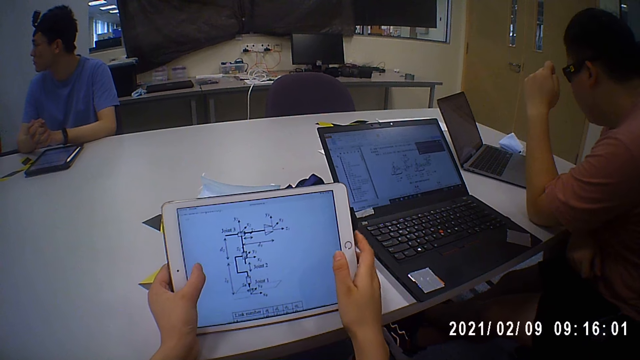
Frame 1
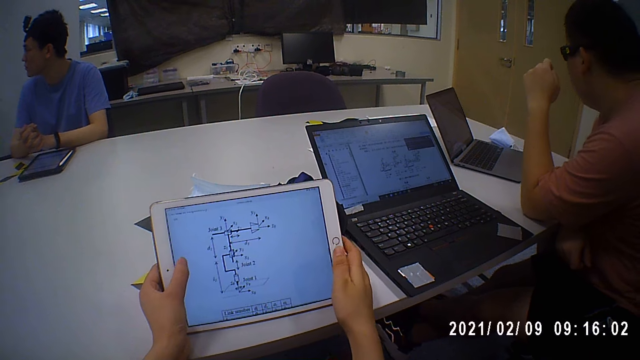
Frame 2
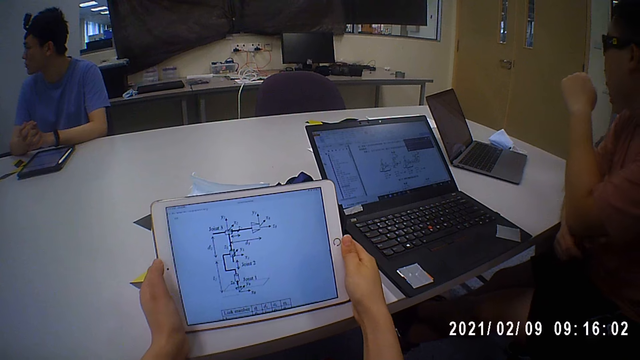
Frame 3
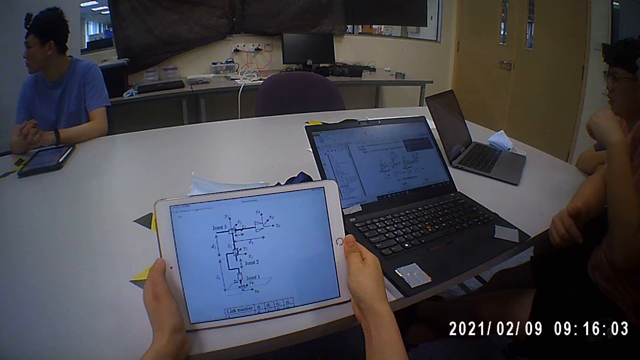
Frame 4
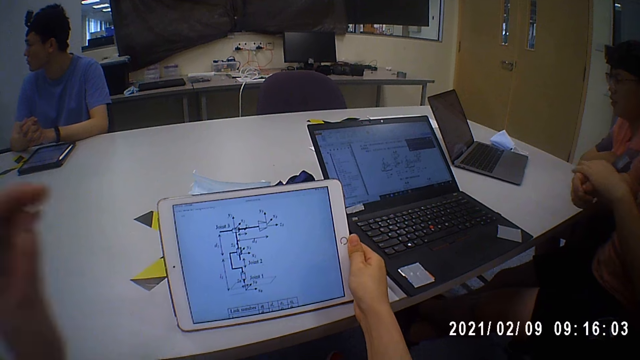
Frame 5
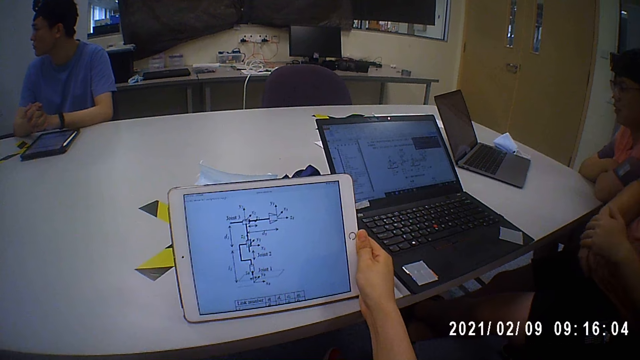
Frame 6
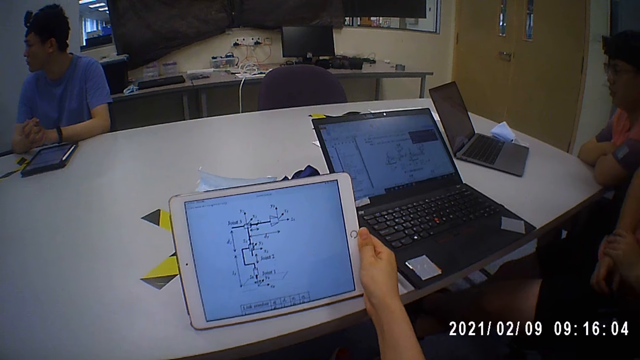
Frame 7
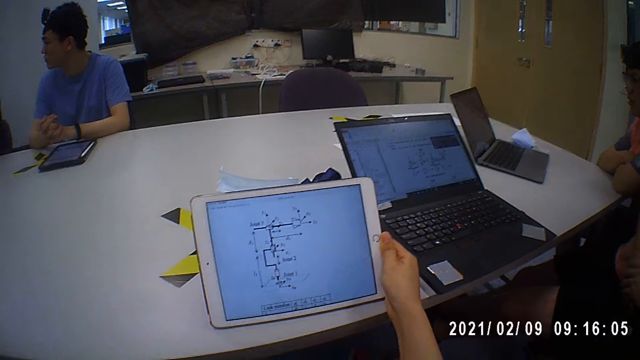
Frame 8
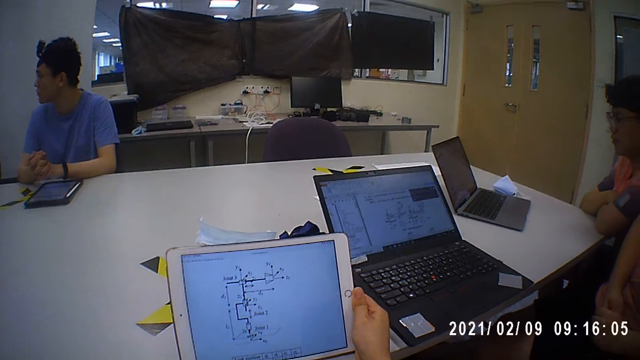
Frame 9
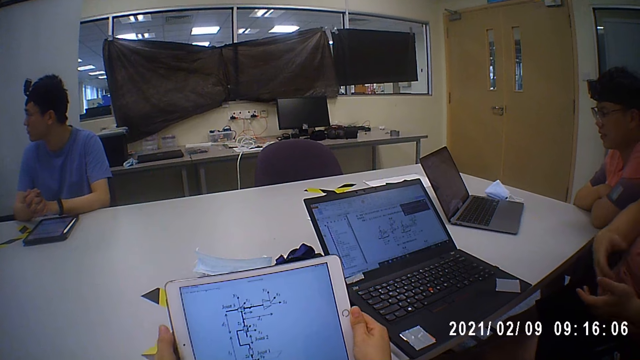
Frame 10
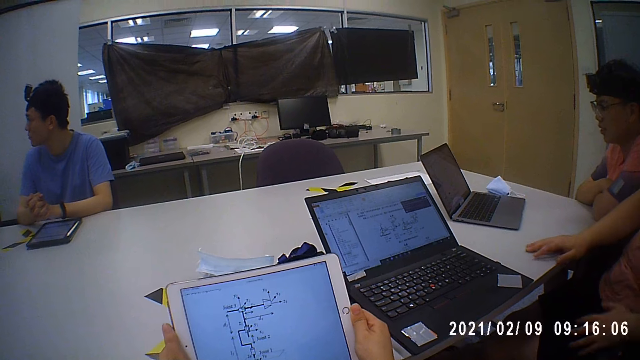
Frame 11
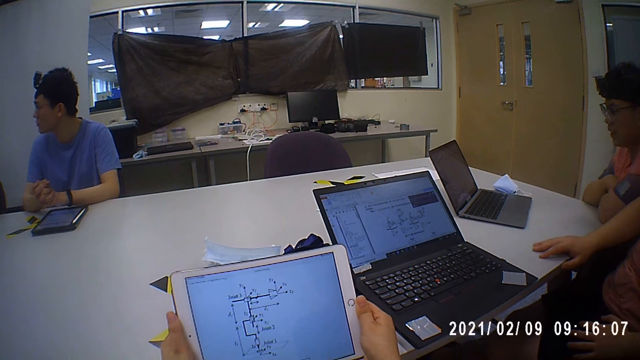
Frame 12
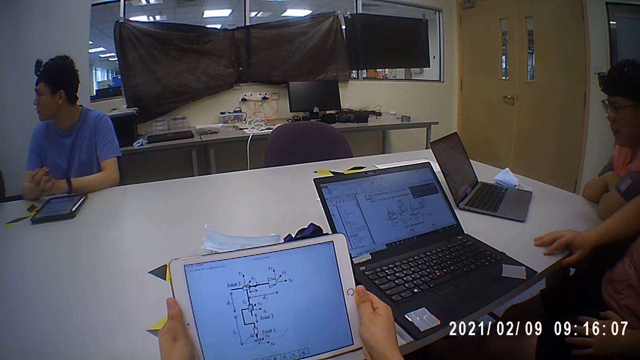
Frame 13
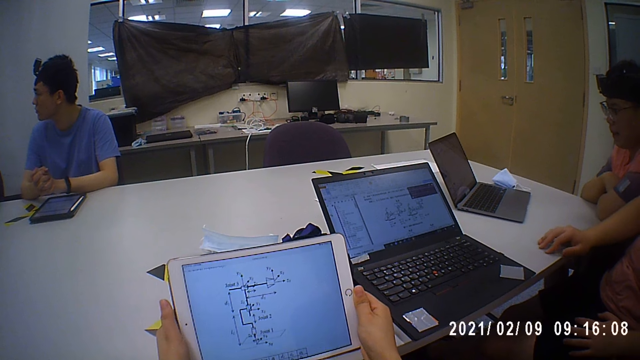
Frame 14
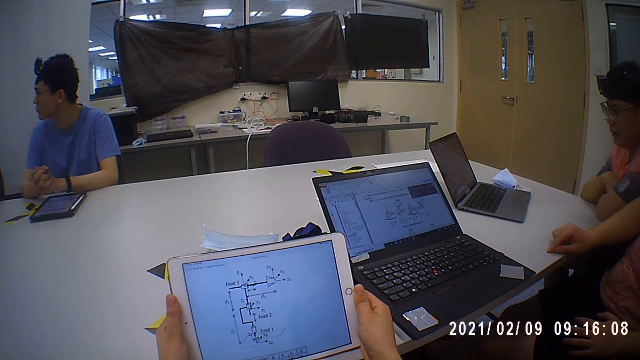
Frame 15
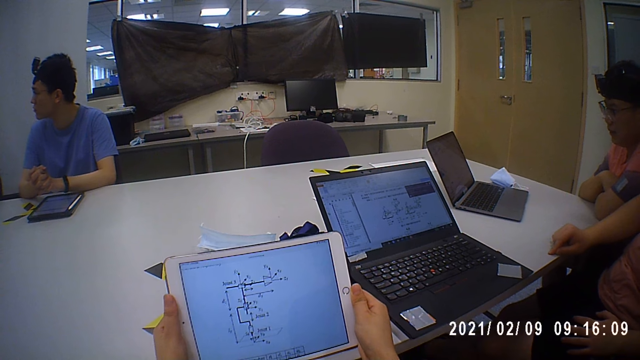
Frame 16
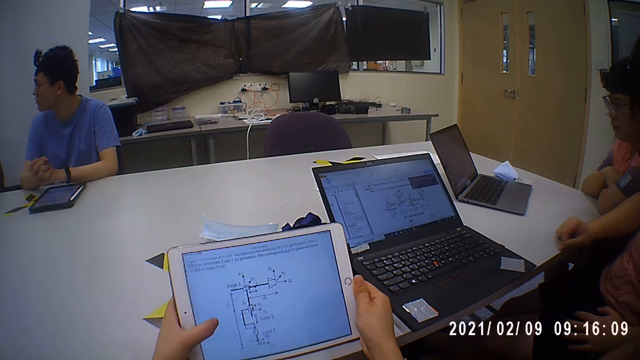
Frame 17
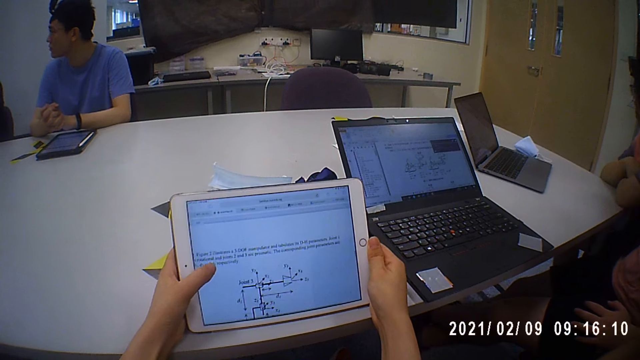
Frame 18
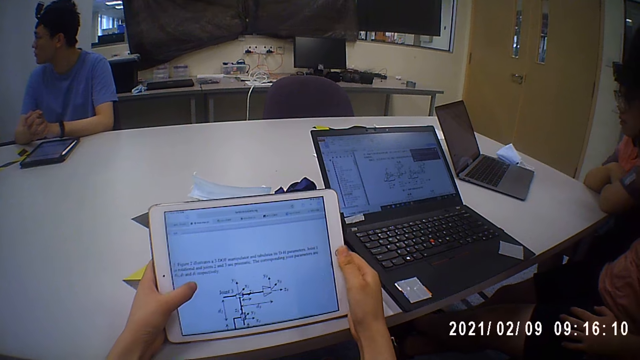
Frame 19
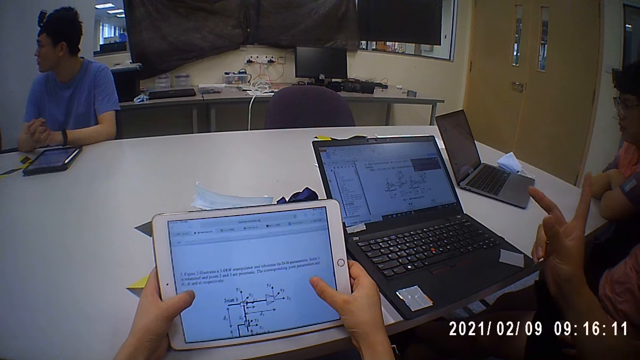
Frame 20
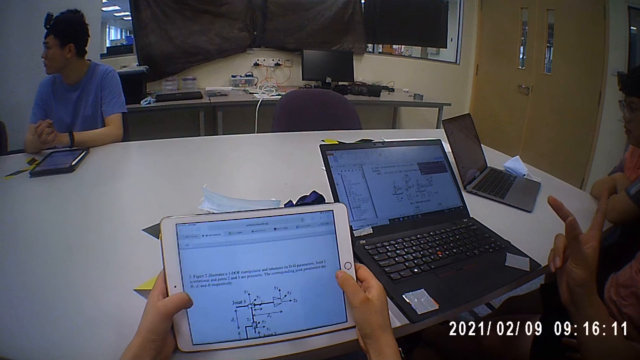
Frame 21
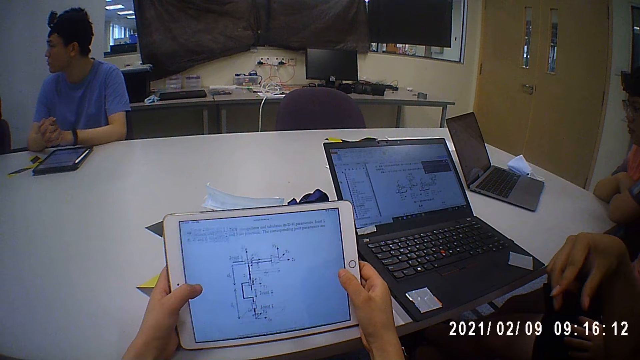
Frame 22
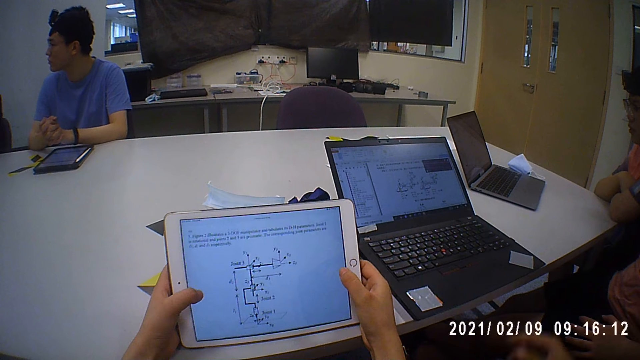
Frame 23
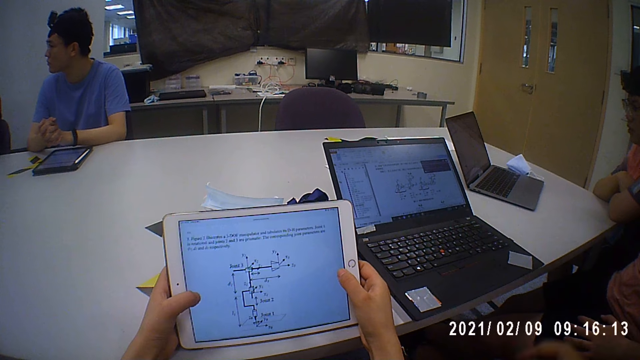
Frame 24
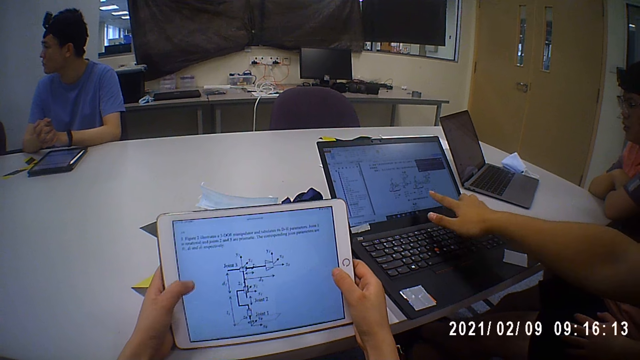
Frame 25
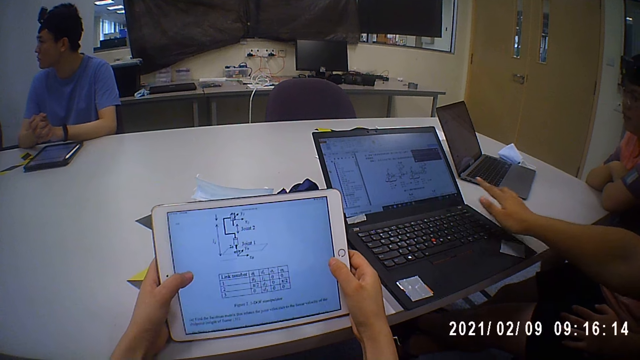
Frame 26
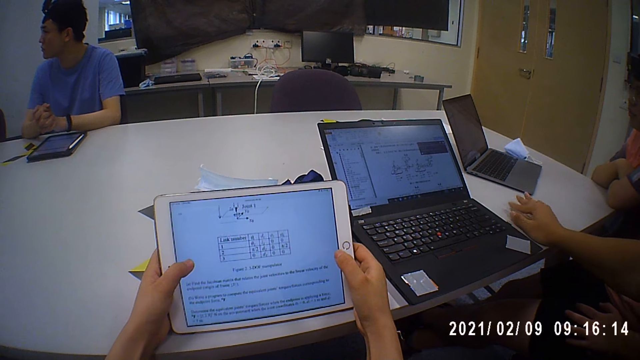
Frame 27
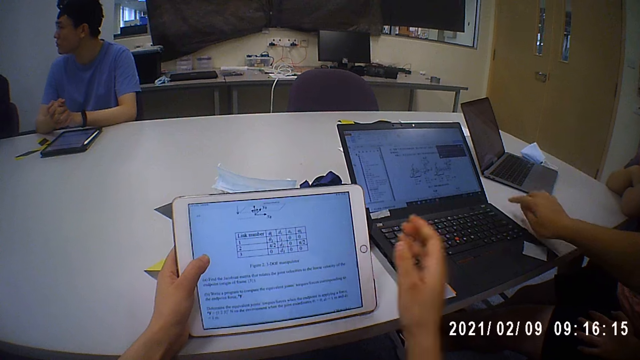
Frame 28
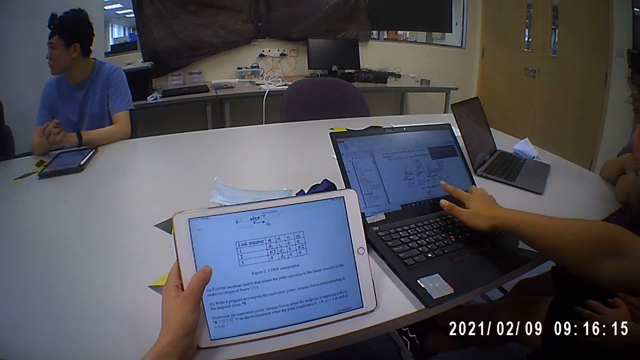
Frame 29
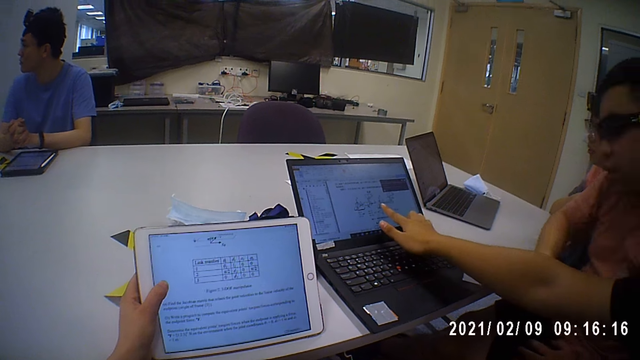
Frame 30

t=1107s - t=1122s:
The camera wearer touches her face with her left hand. She adjusts the camera on her head. A man interacts with another man. The camera wearer reads on the tablet. She operates the tablet with her left hand. A man gestures and explains with fingers. The man reads on the laptop on the bench.

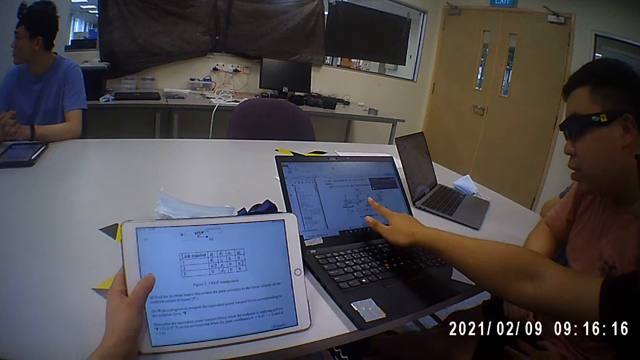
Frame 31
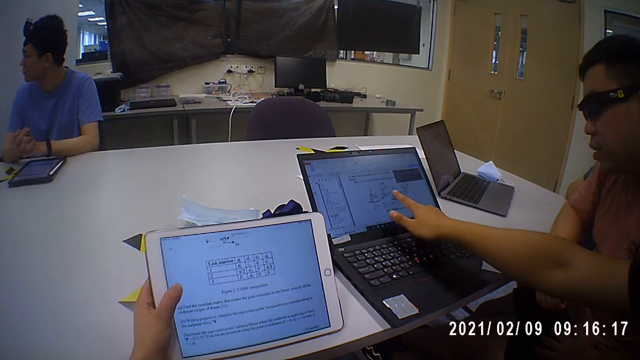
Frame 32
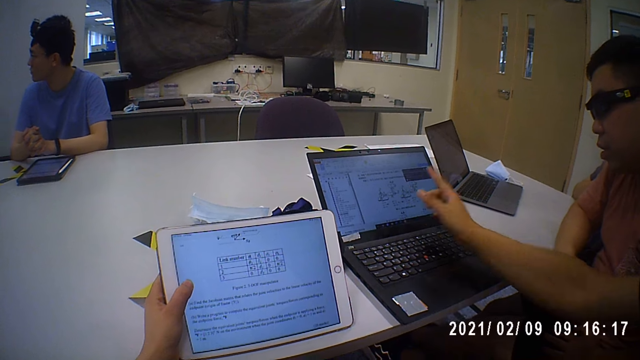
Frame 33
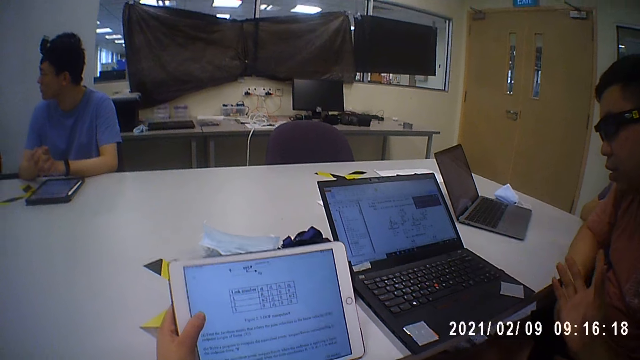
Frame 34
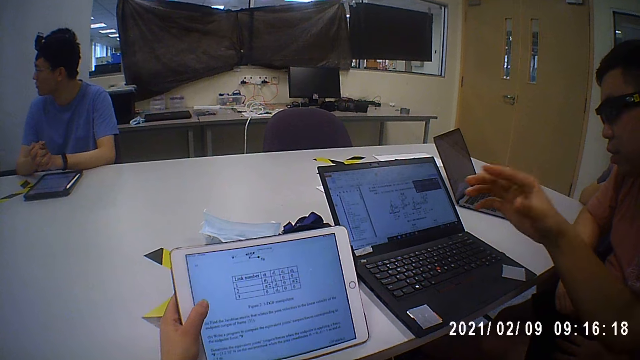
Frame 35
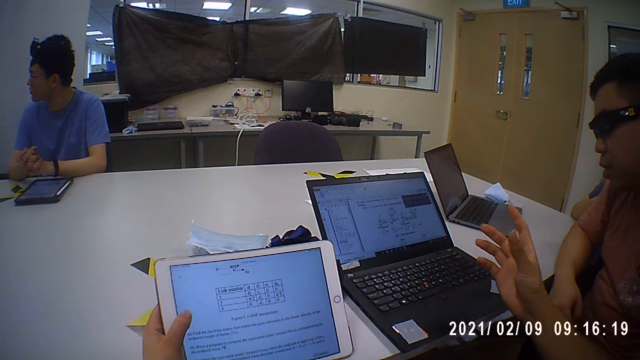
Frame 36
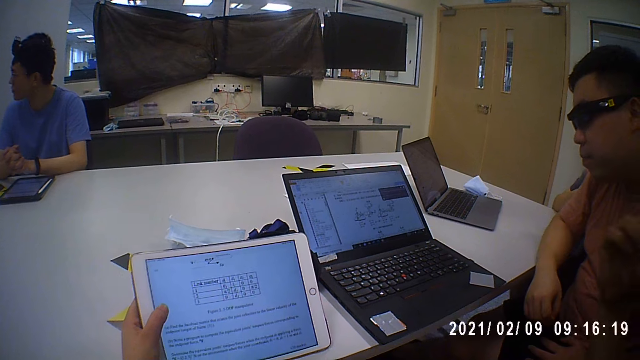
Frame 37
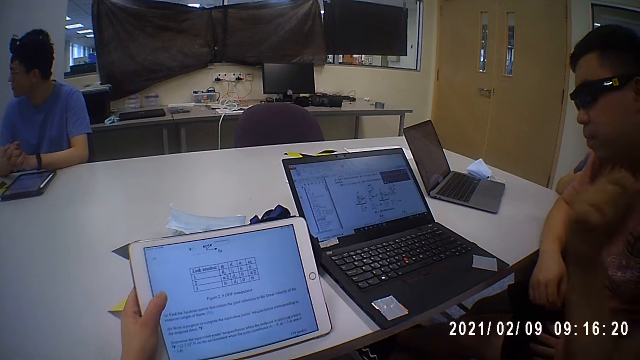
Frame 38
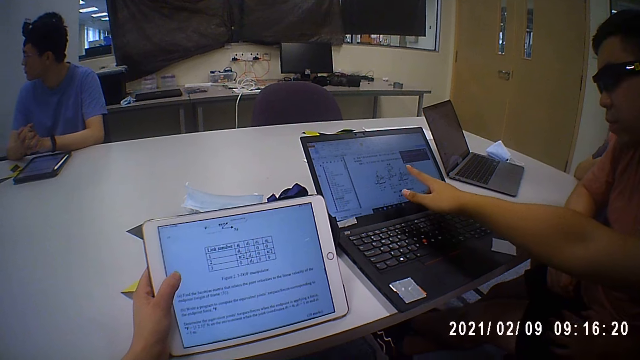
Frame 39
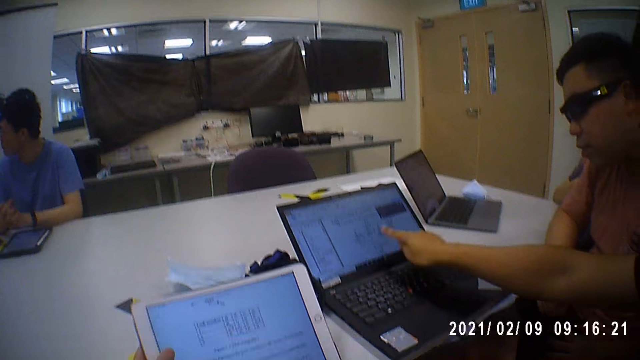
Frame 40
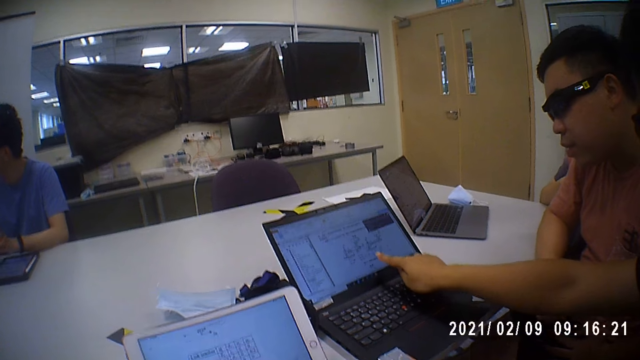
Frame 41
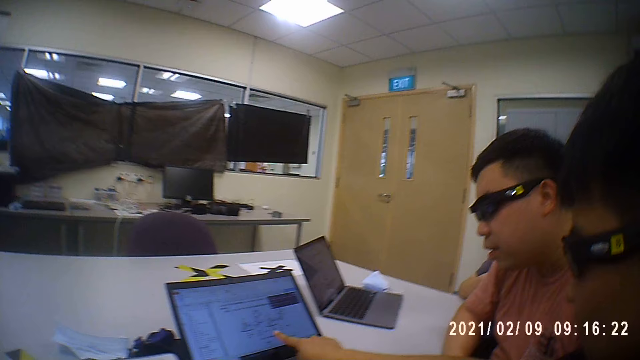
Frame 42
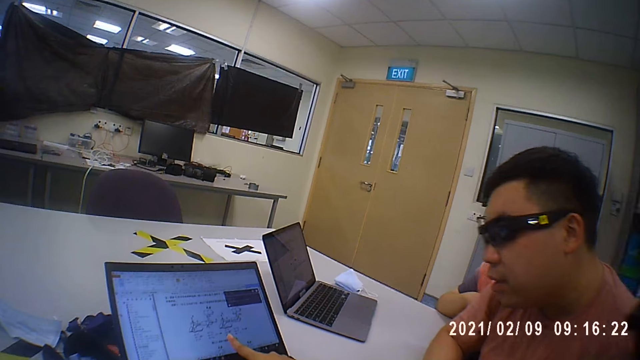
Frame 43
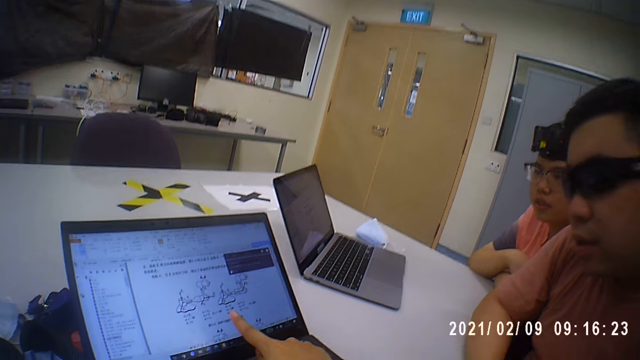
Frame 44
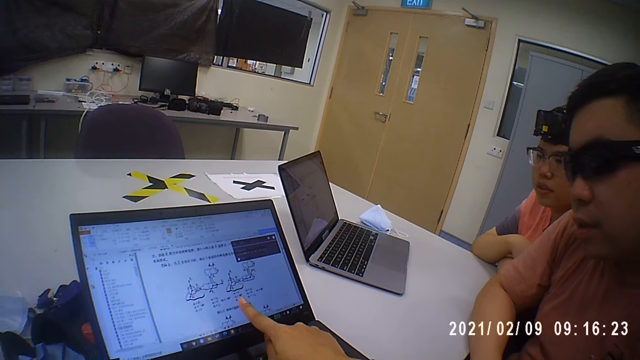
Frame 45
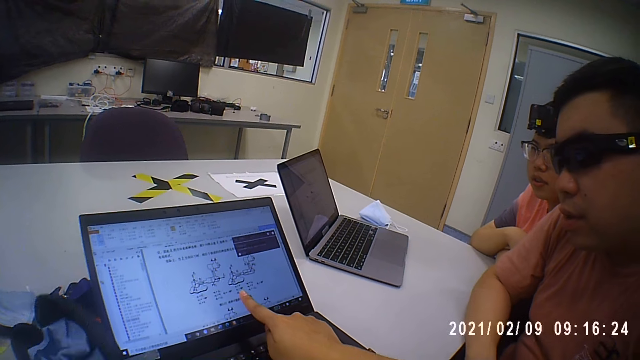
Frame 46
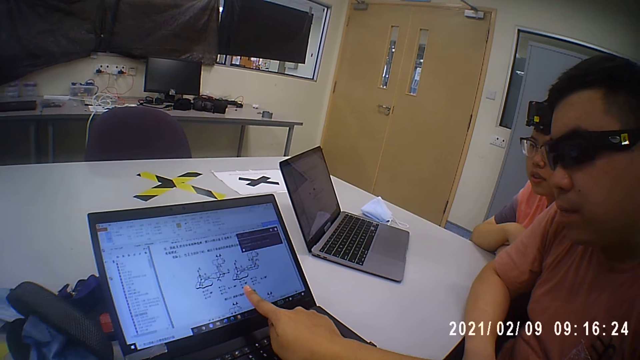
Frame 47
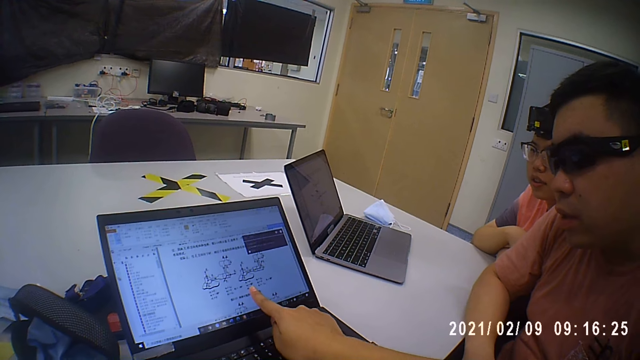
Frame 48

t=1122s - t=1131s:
A man gestures and explains to the camera wearer and another man. The camera wearer stares closely at a laptop on the bench.
